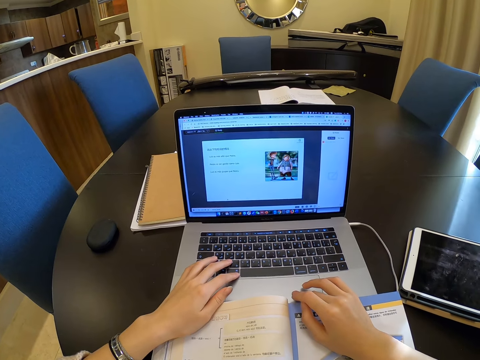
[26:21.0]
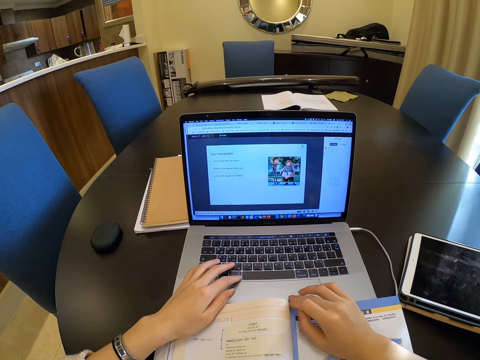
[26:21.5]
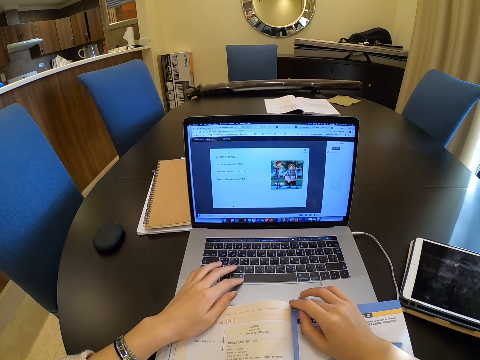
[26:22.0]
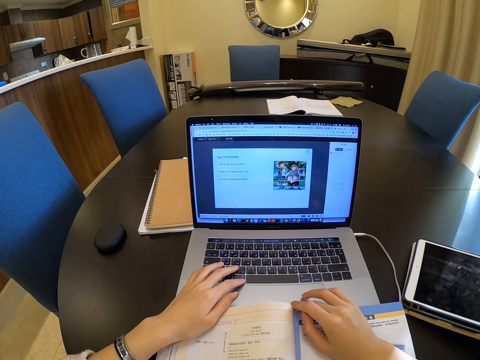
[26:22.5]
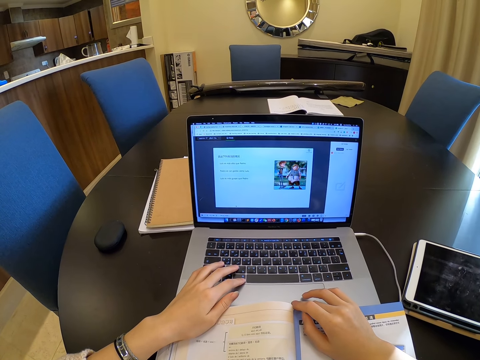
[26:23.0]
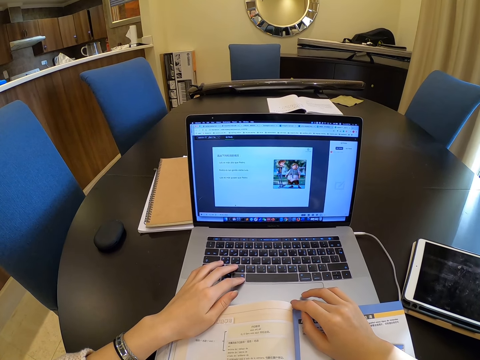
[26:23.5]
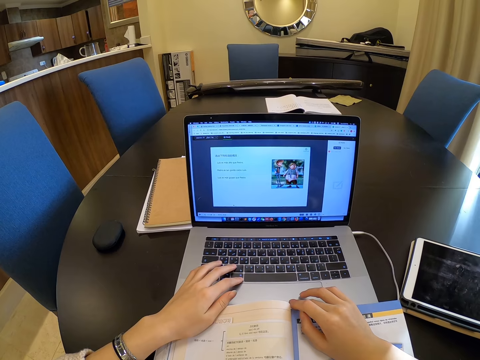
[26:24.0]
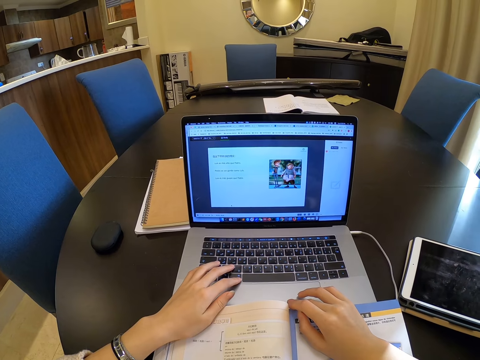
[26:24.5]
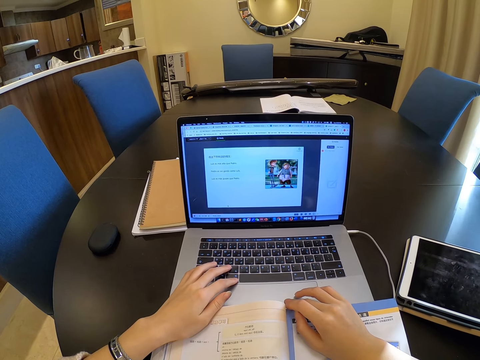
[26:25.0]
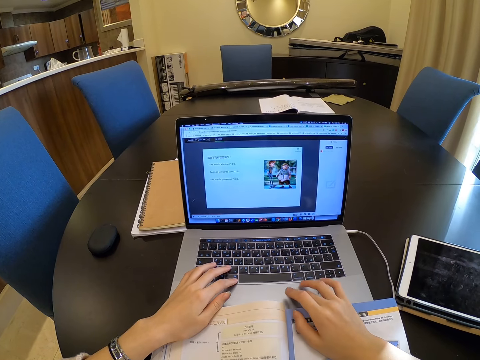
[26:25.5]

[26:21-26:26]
The camera wearer scrolls on the laptop.

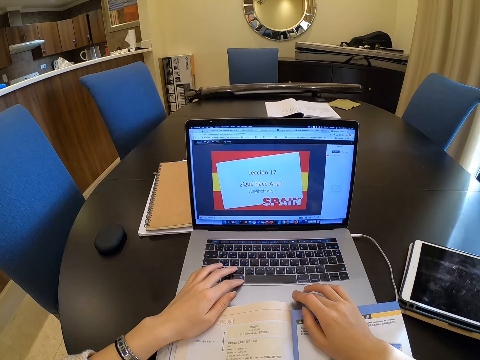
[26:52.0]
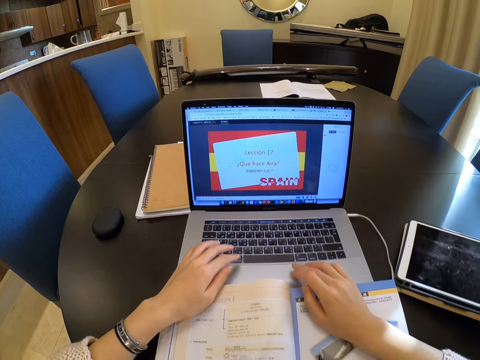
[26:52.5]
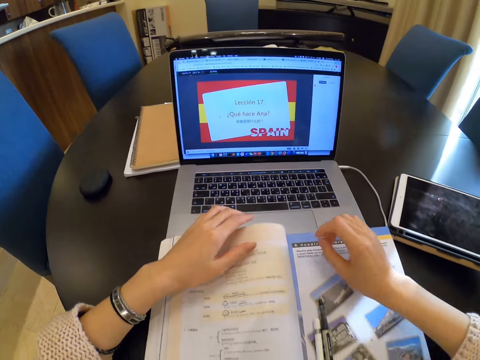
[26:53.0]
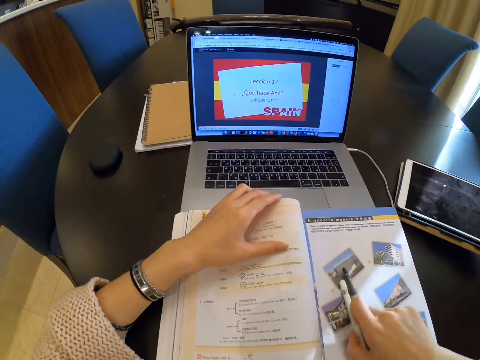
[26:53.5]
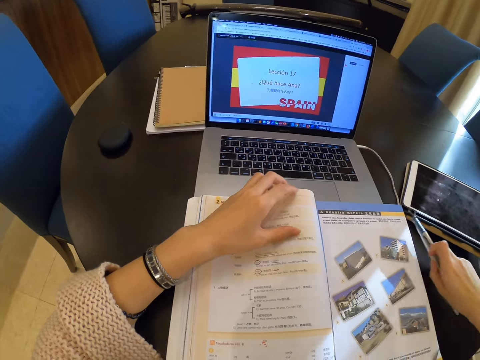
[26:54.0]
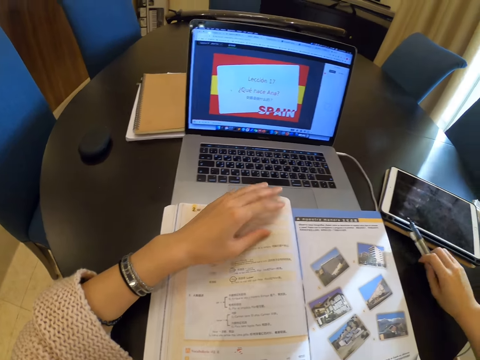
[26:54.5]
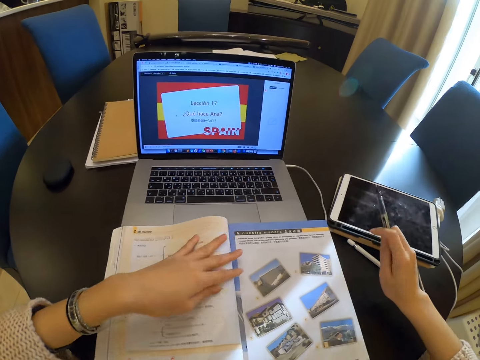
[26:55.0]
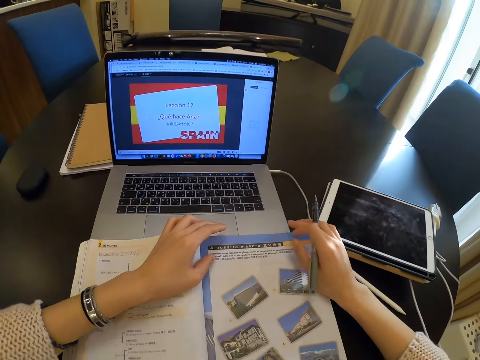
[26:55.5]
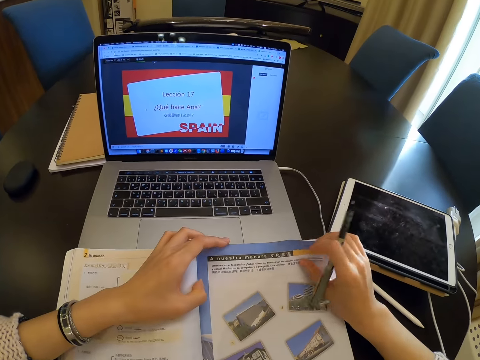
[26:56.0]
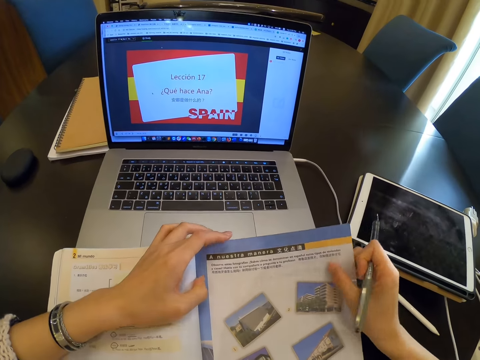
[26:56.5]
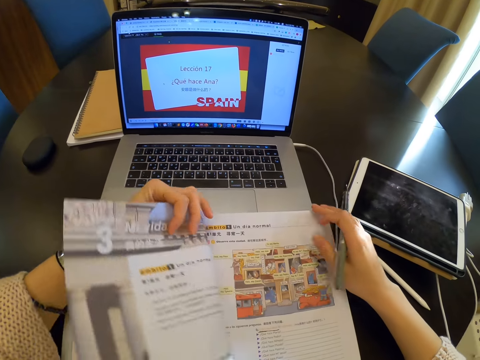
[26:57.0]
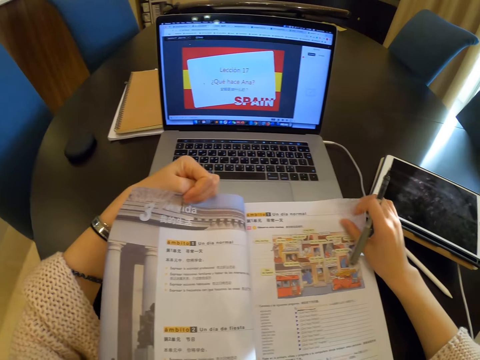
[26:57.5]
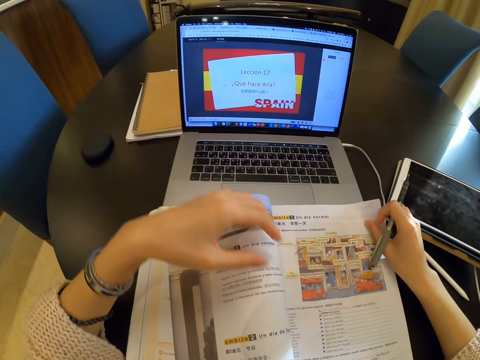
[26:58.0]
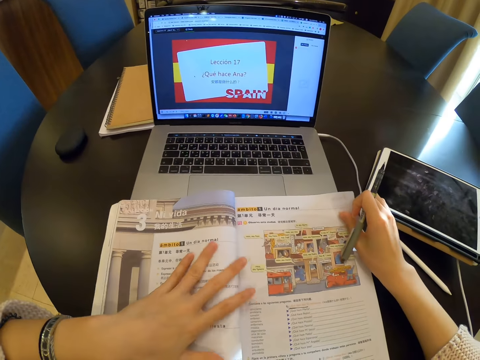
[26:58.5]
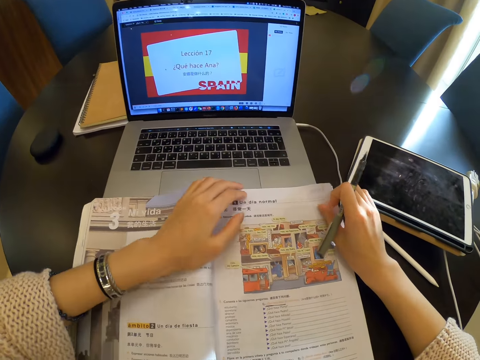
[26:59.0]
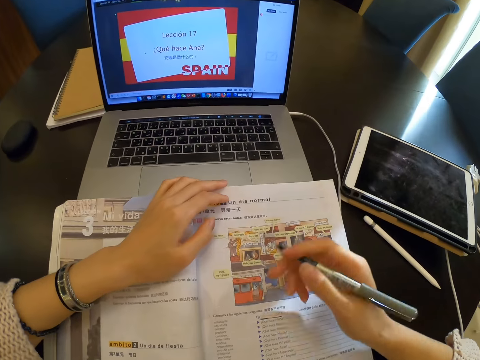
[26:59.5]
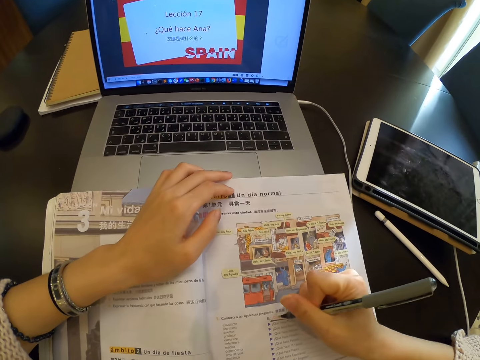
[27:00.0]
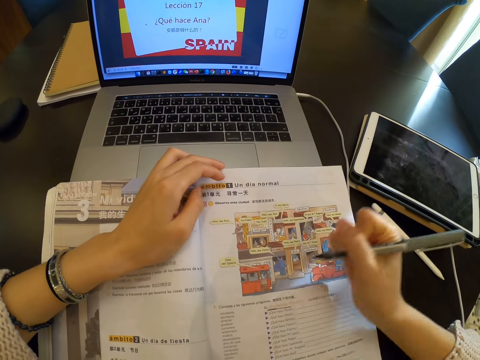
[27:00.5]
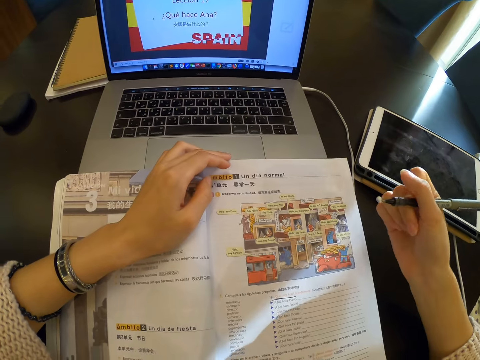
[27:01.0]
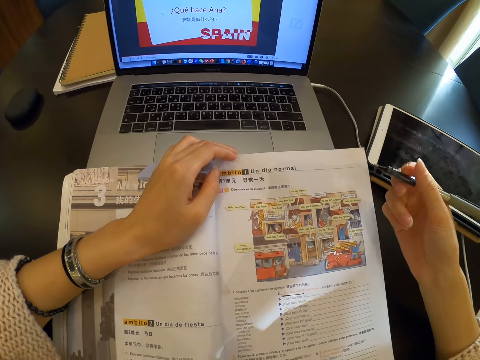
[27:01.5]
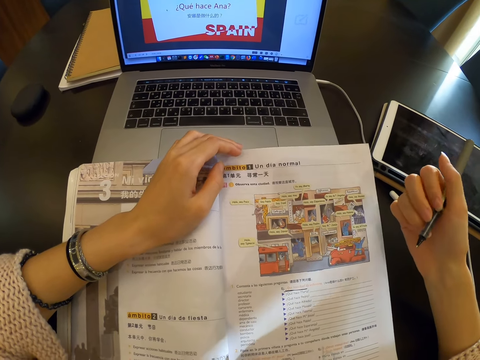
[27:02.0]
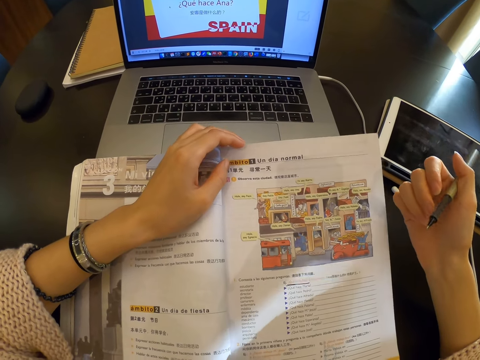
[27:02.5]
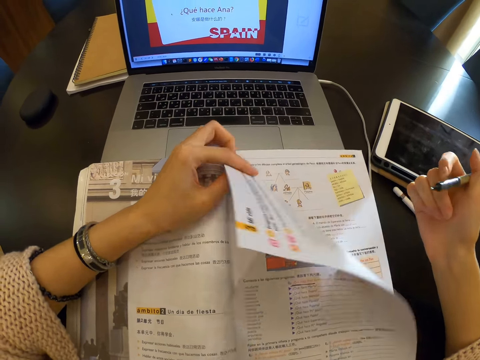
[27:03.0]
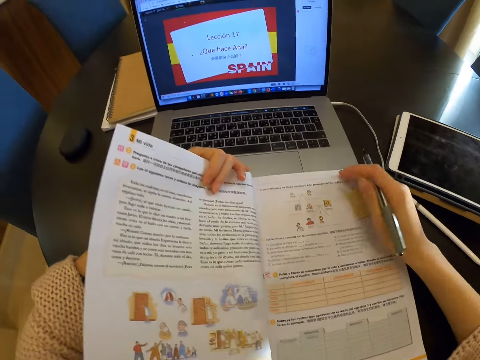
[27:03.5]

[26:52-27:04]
The camera wearer picks up the pen and stylus pen with her right hand. She moves the pen. She drops the stylus pen on the table. She flips pages of the book to the left with her right hand.

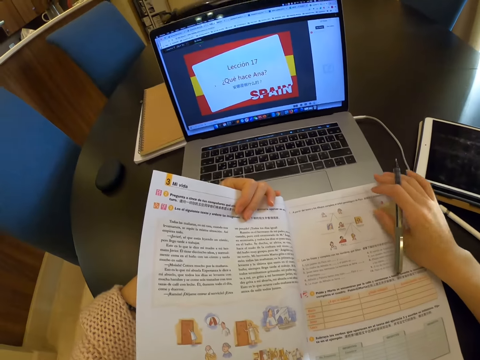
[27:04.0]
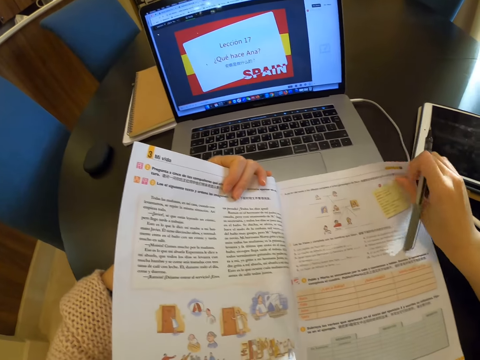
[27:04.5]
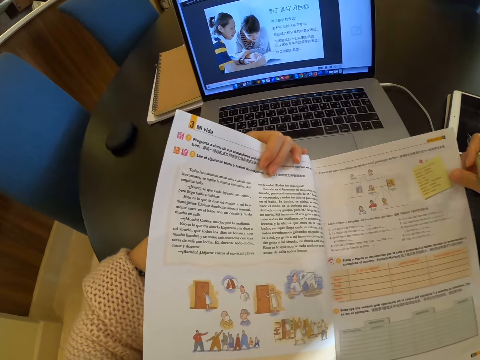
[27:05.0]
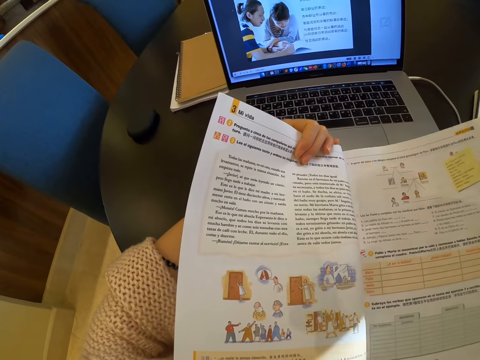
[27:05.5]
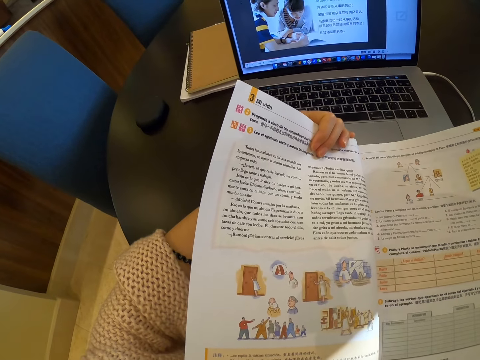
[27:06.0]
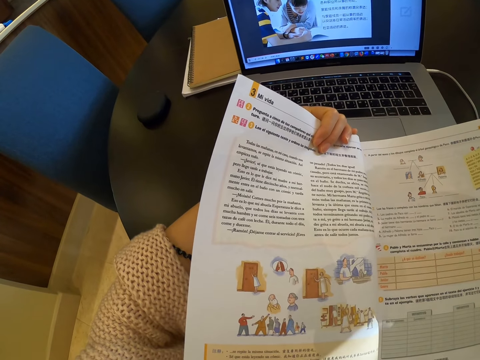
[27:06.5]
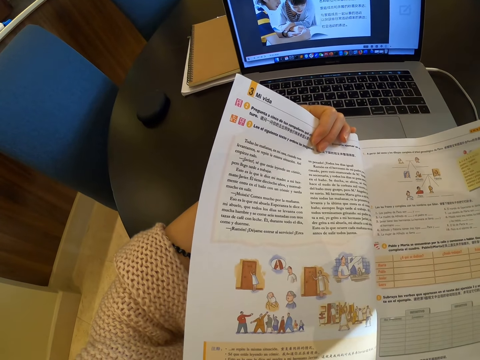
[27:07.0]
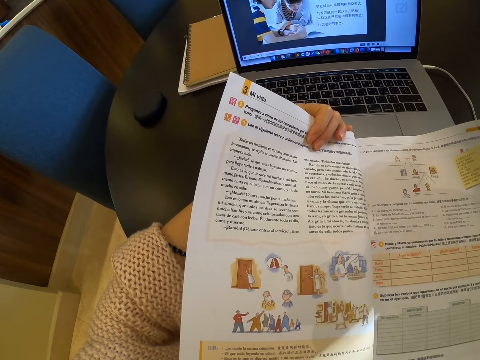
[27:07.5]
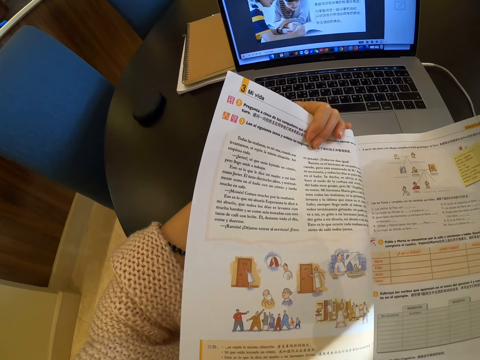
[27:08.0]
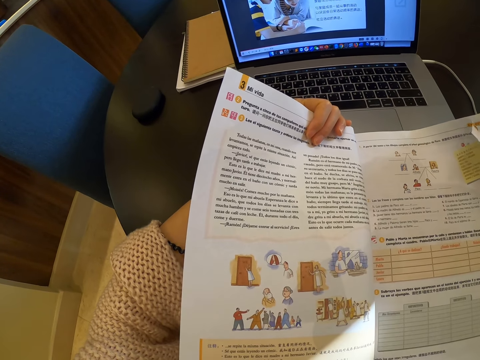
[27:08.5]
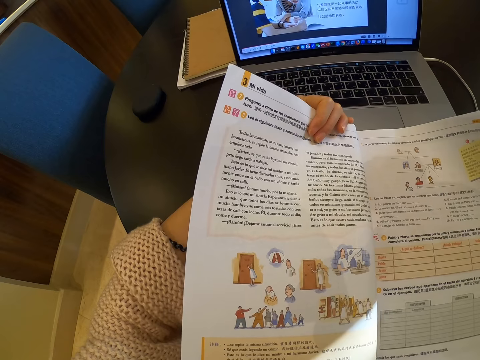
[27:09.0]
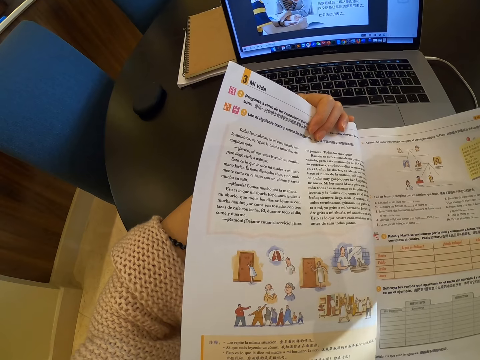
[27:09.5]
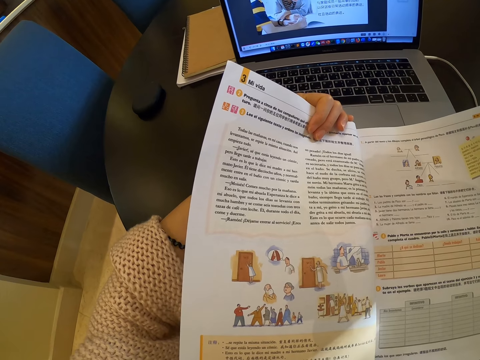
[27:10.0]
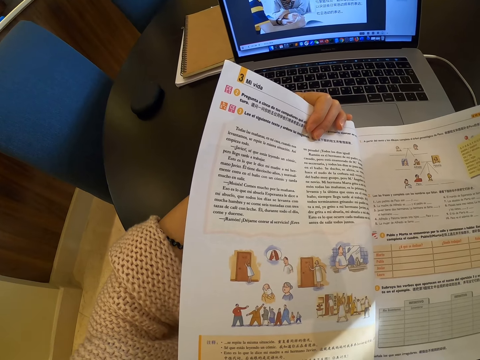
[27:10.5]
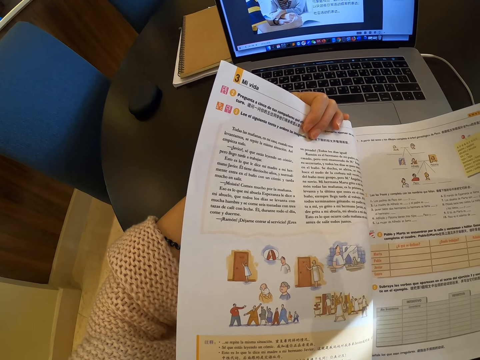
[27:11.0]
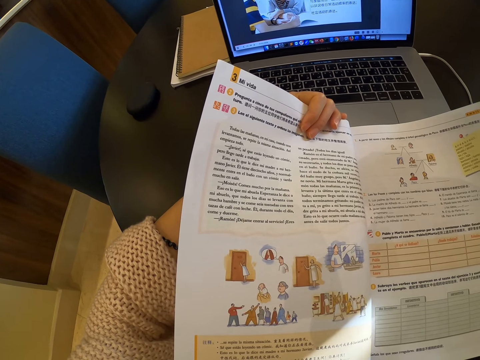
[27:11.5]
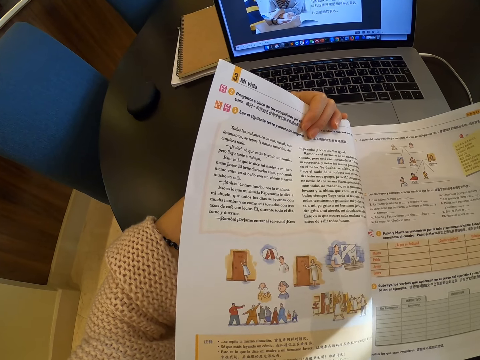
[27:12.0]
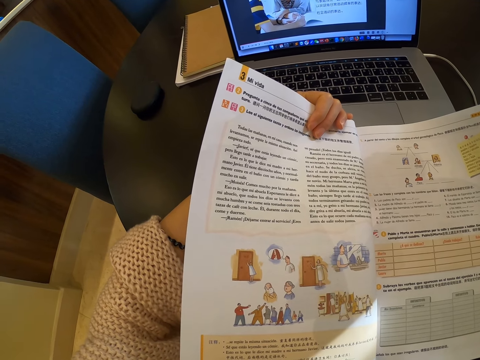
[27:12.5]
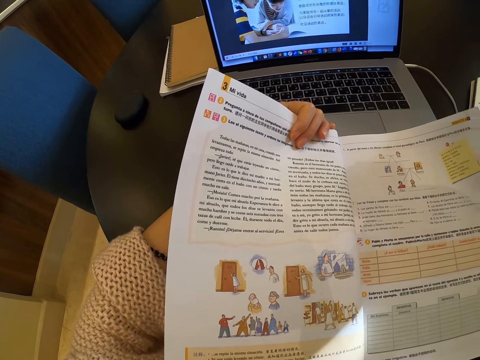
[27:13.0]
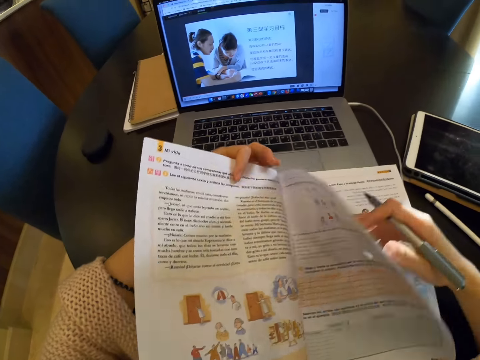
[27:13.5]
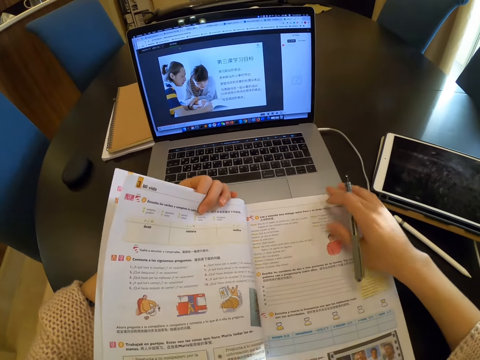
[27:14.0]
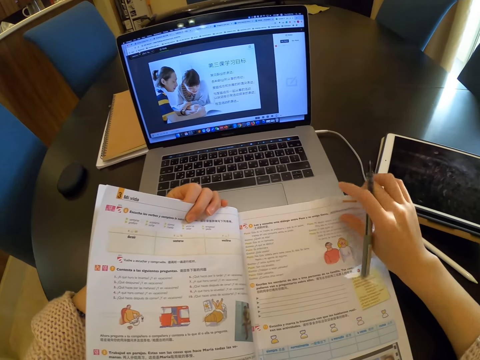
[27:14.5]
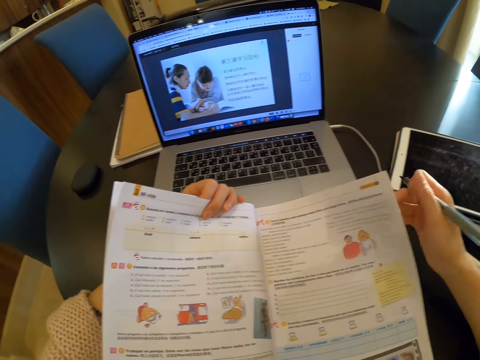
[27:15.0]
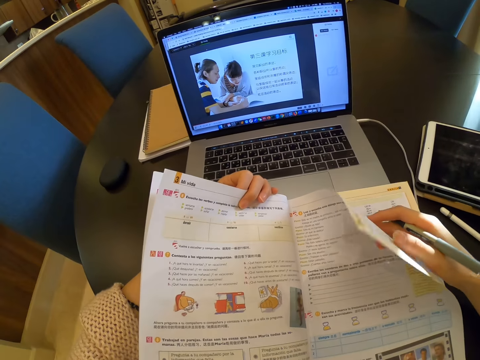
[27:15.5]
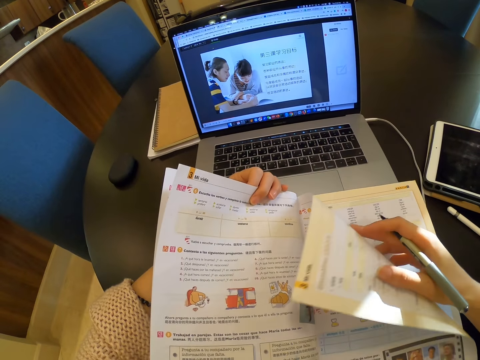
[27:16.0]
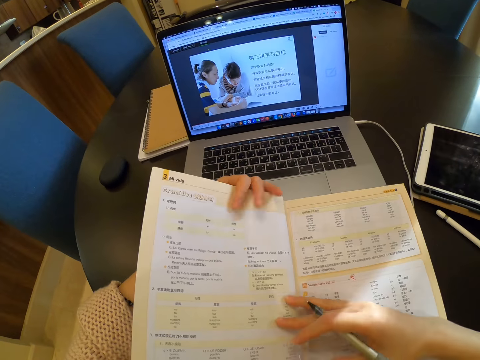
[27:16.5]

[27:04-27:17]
The camera wearer looks at the book. She flips a page of the book to the left with her right hand.
